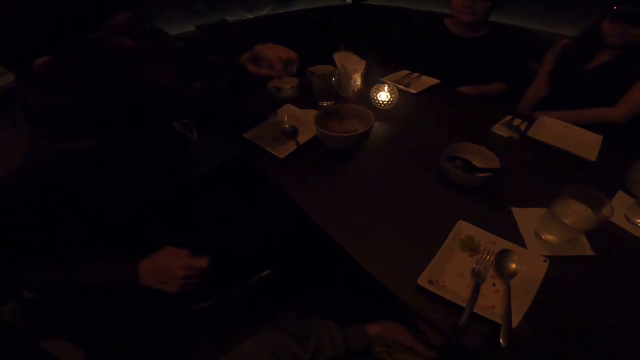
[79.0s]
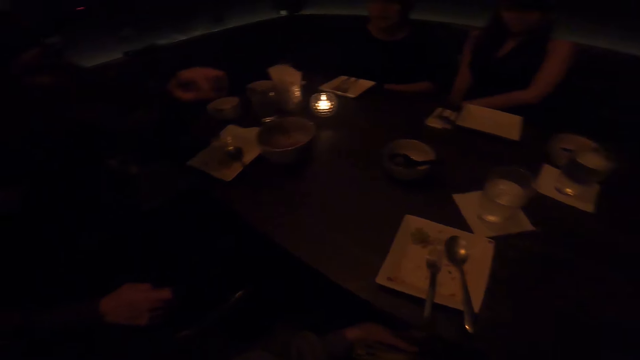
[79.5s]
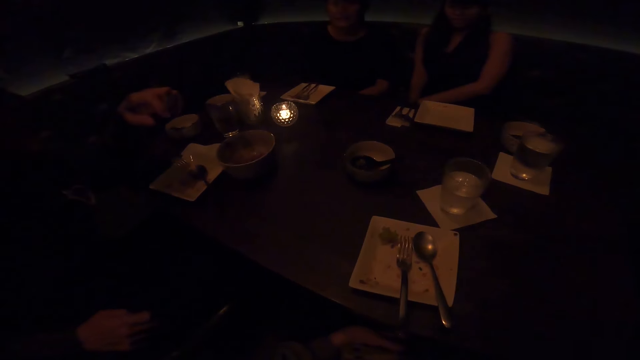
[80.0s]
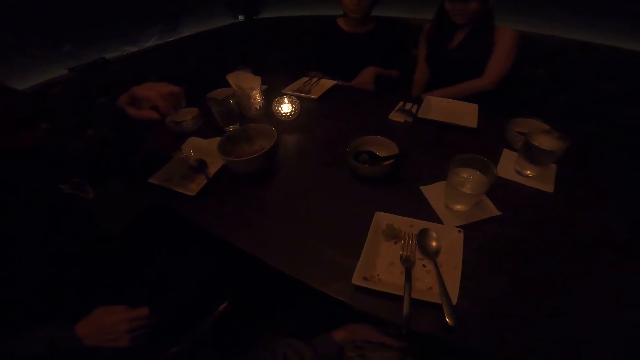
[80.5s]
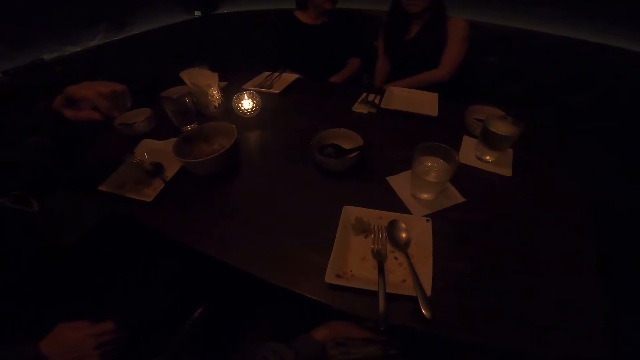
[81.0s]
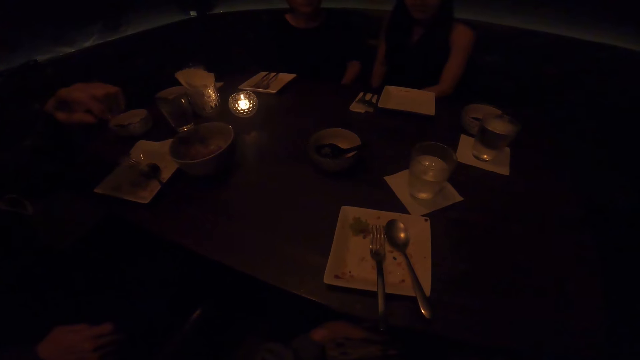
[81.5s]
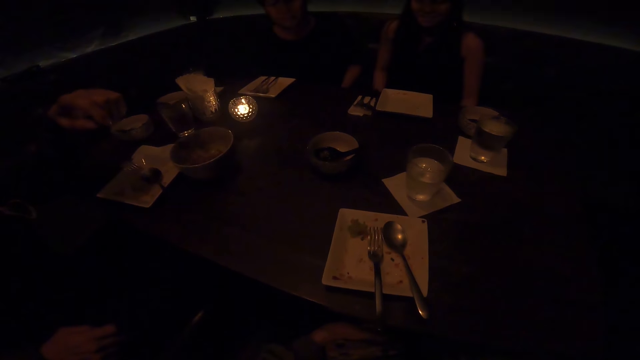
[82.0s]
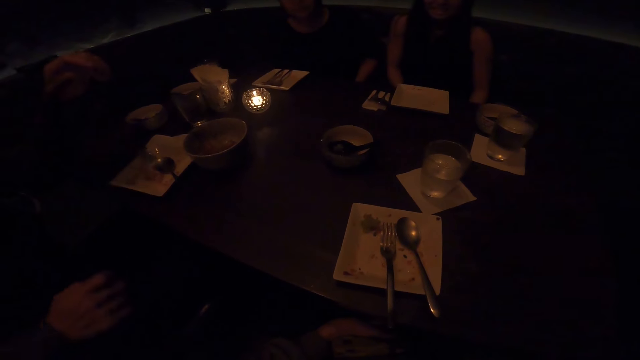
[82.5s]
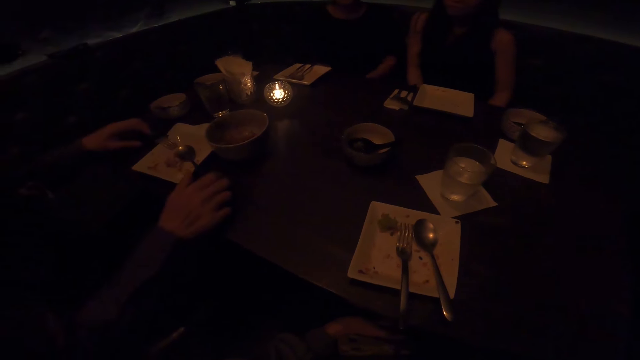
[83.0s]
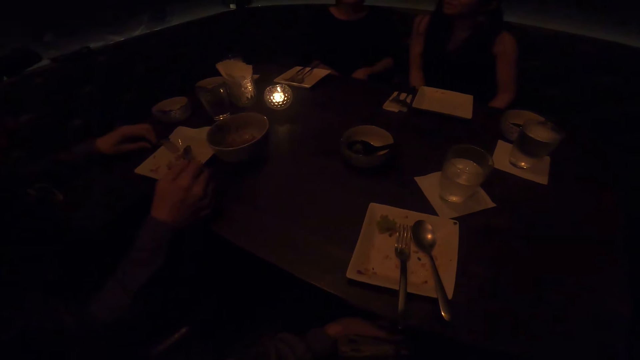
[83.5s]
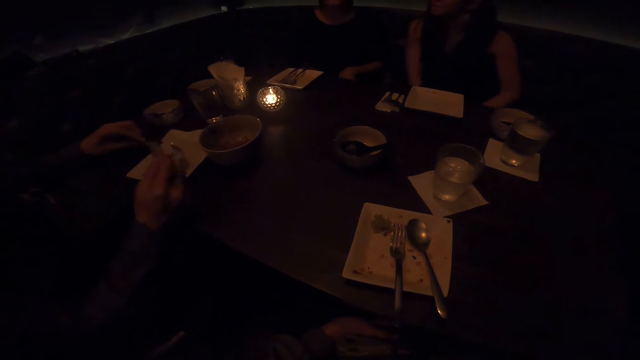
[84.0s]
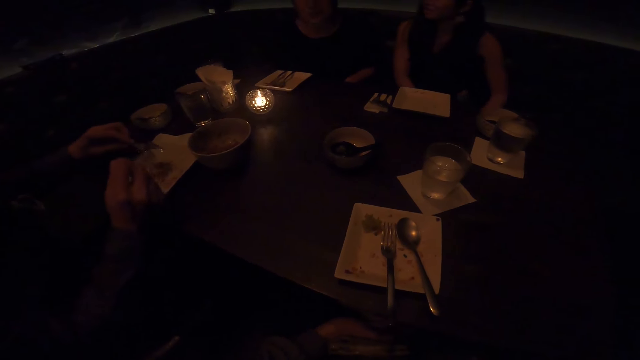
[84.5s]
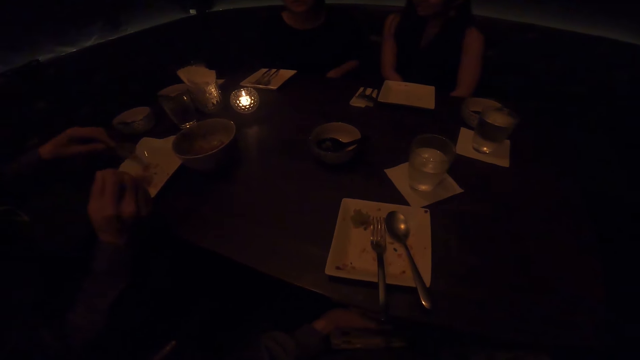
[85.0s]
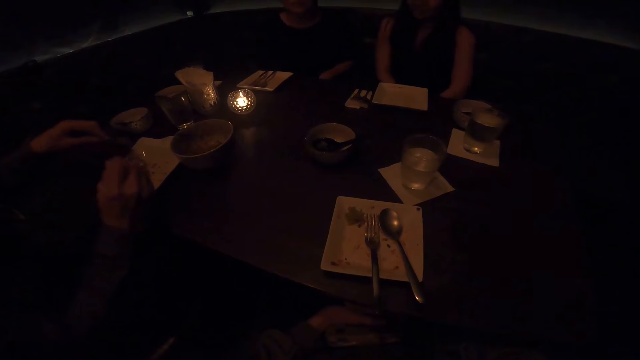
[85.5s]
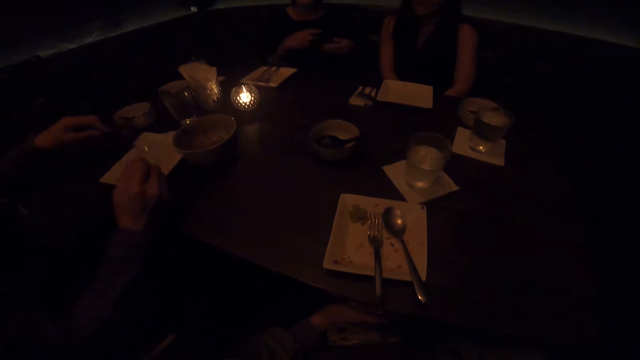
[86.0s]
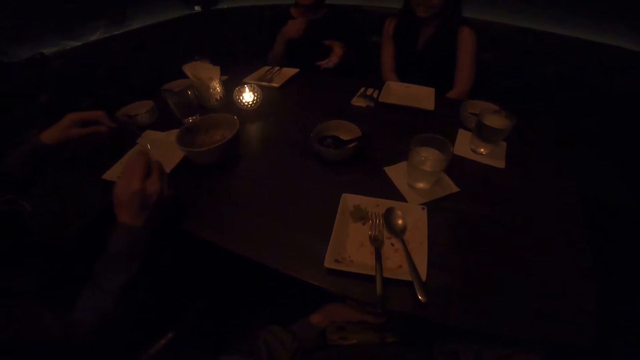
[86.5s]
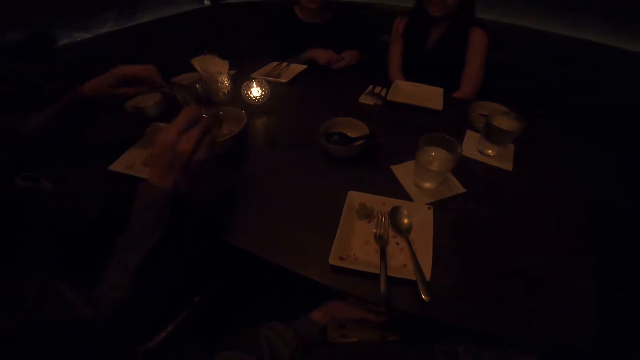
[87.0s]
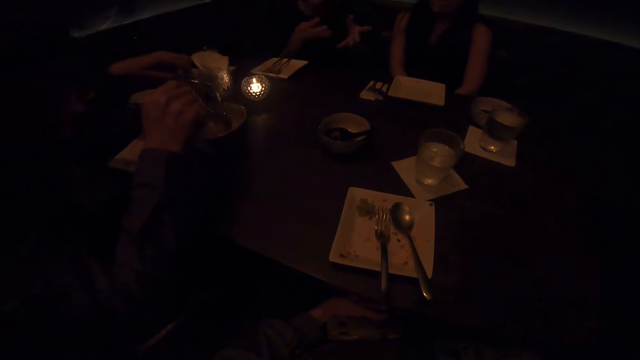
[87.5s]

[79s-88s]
A person adjusts hands under the table. Another person adjusts hands. A third person picks up the fork and the spoon and gathers meals in a plate using the spoon. The first person gestures with both hands.

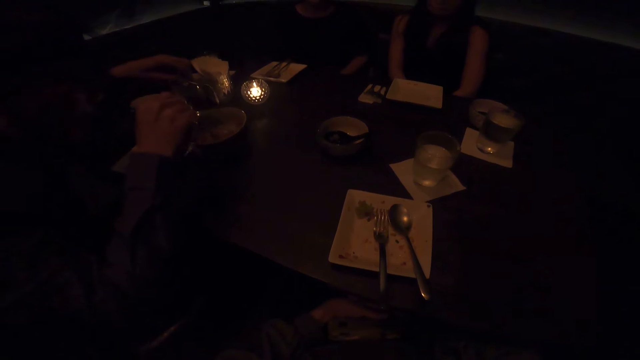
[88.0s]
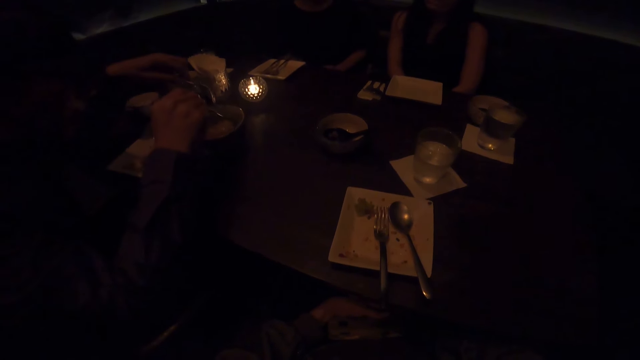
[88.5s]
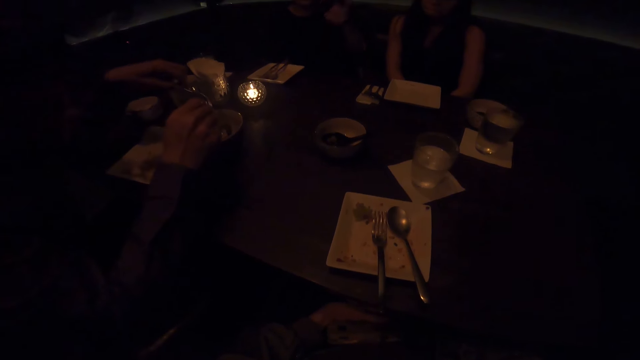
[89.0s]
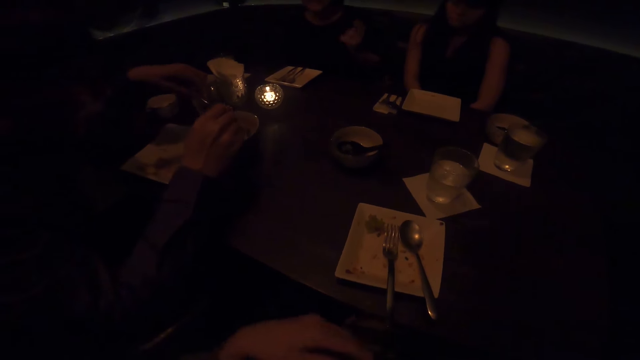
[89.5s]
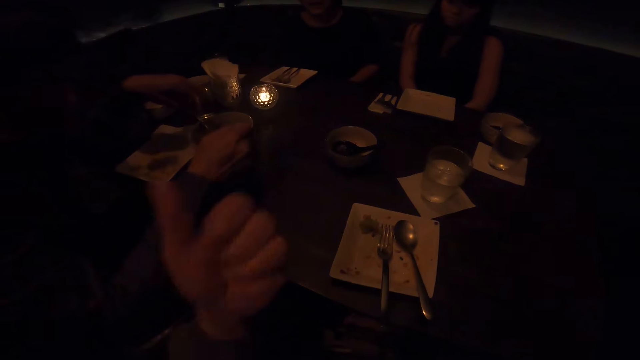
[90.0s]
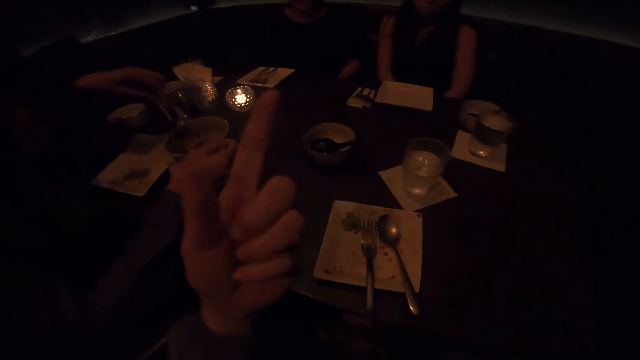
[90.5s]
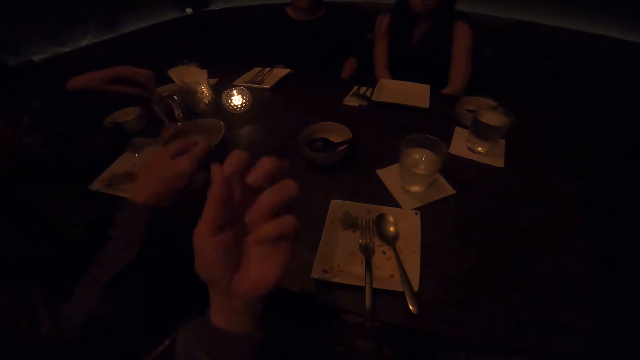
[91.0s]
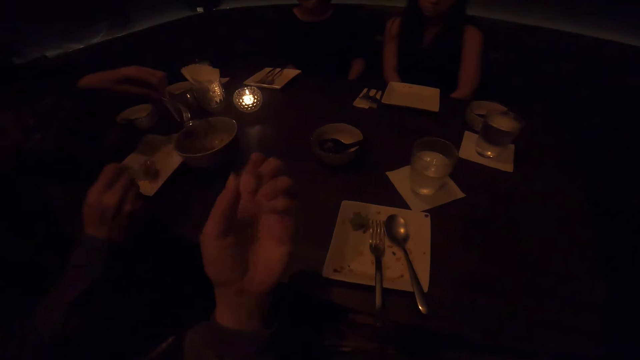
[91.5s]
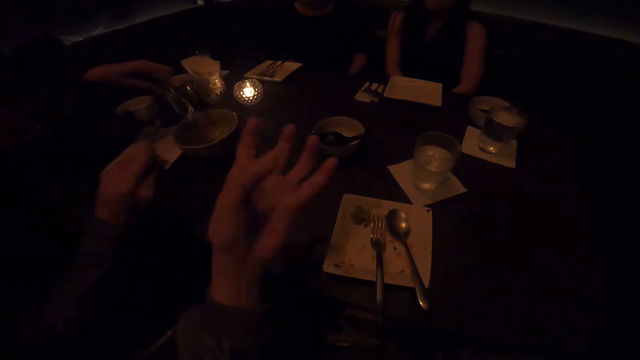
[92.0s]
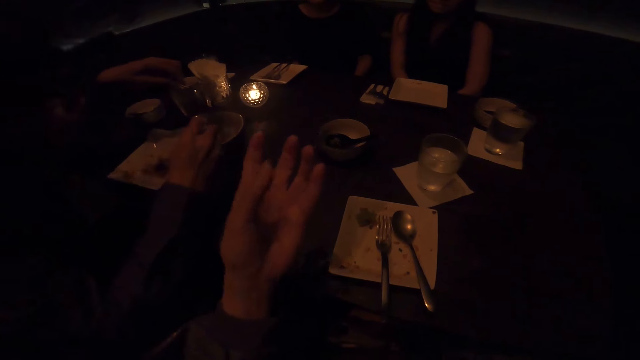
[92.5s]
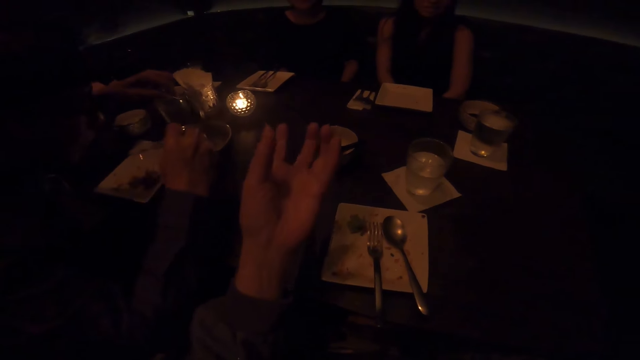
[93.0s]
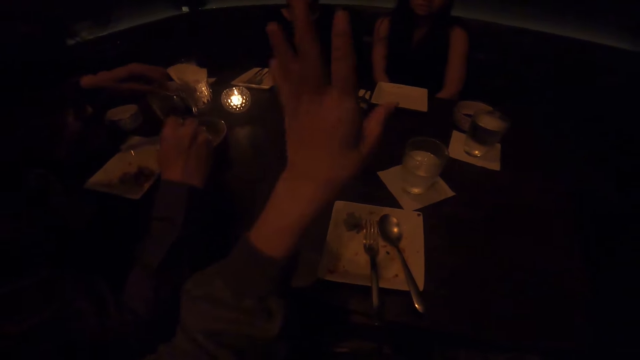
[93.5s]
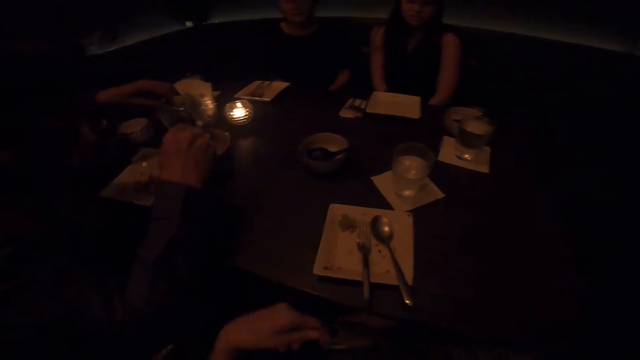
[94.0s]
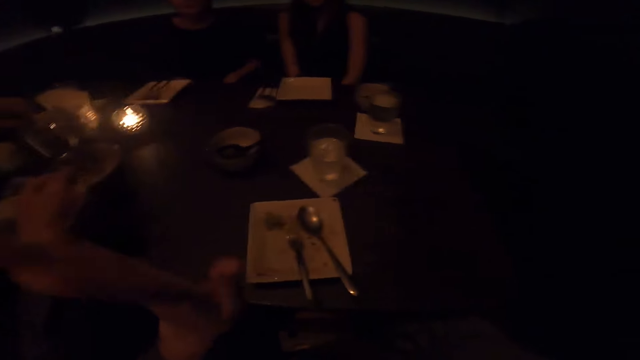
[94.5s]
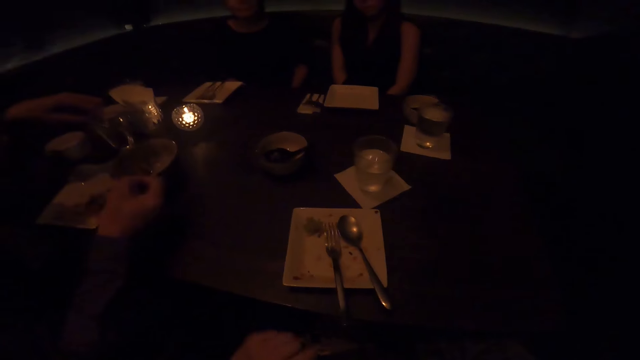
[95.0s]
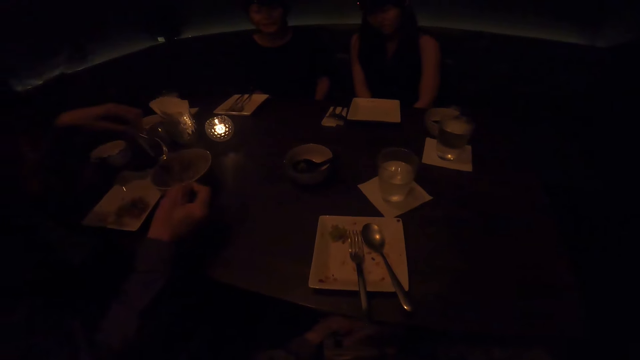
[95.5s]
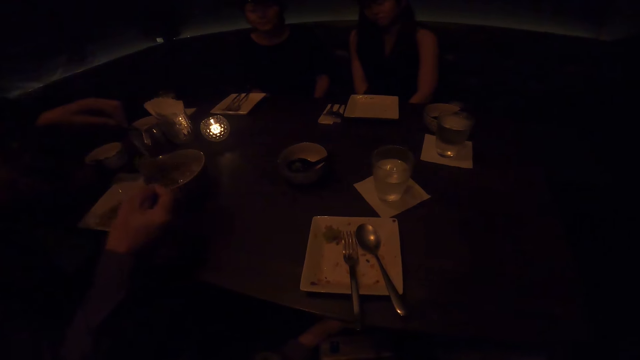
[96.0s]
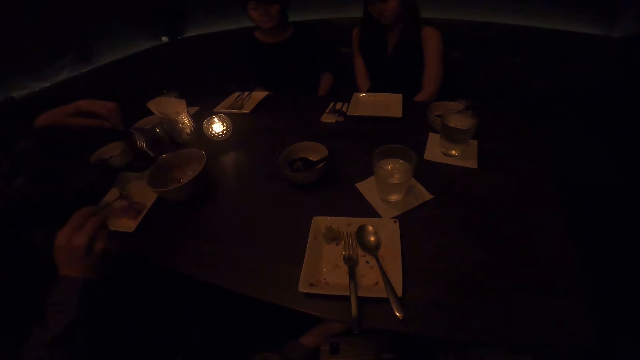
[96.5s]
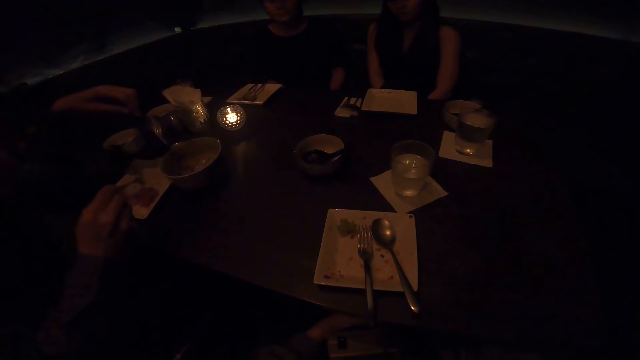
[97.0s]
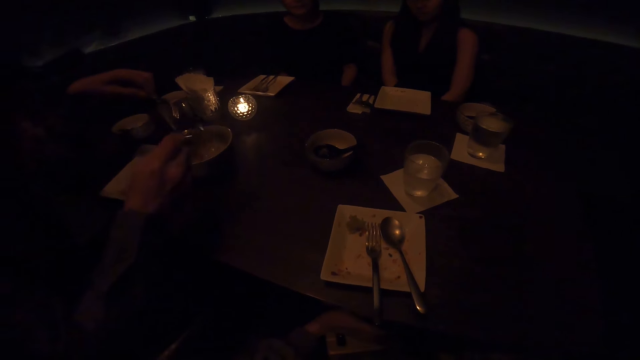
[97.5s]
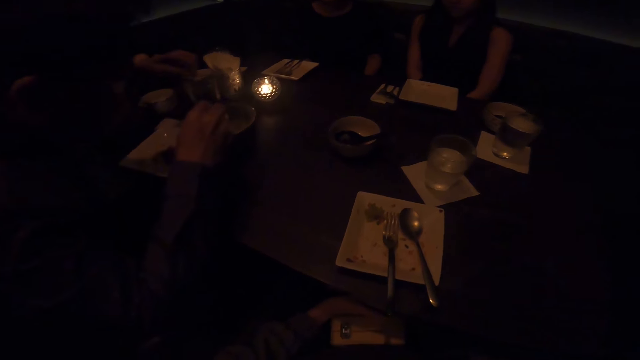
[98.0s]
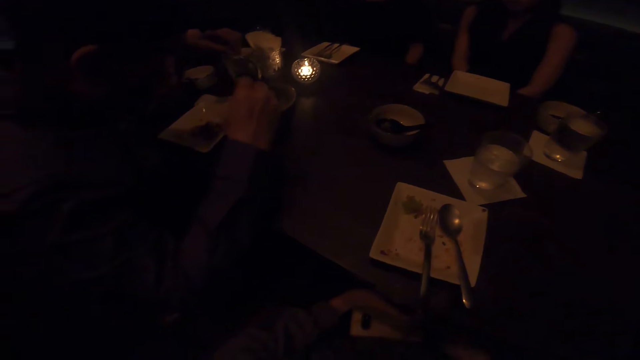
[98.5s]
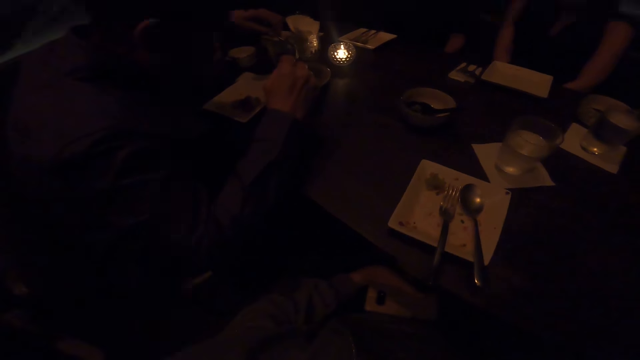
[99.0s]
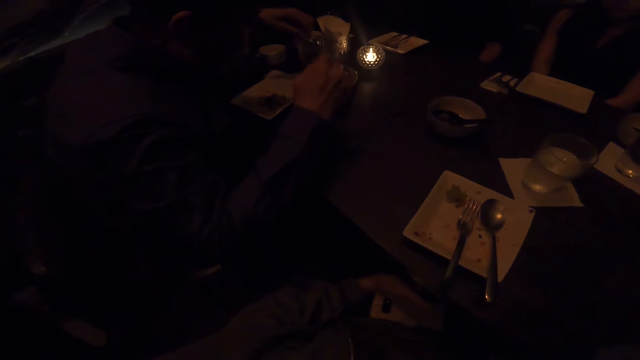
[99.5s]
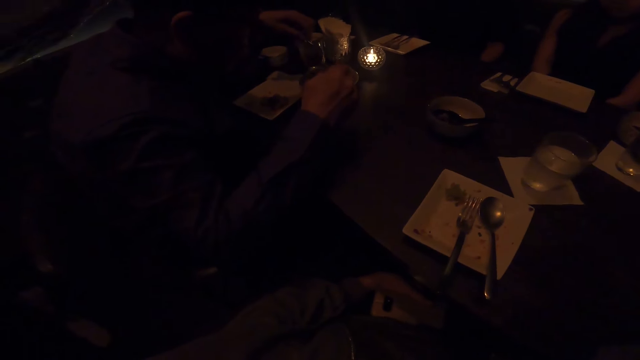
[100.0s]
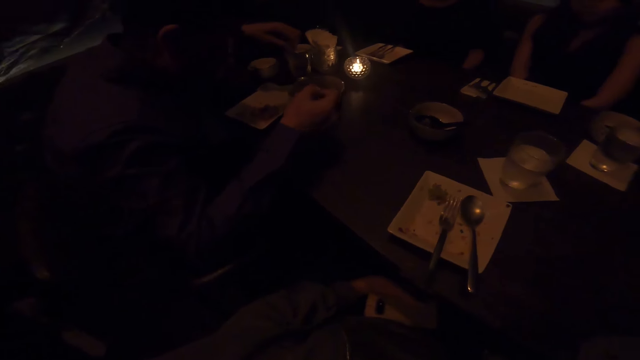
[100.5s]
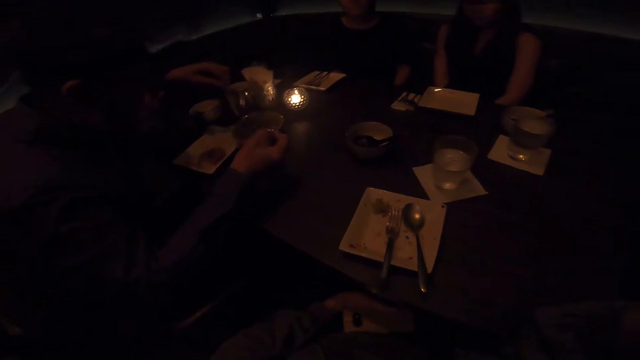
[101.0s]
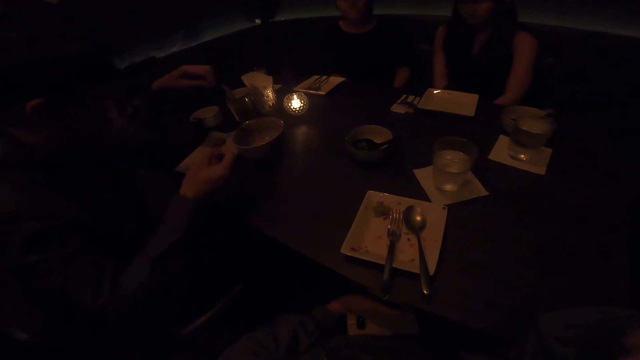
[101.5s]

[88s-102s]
A person gathers meals in a bowl using the spoon. Another person puts hands under the table and lifts the left hand. The camera wearer gestures with the left hand. The other person puts the left hand under the table. The first person scoops meals in the bowl using the spoon, pours meals in the plate using the spoon, gathers meals in the bowl using the spoon, and scoops meals in the bowl using the spoon. The camera wearer puts the left hand under the table. The first person pours meals in the plate using the spoon, gathers meals in the bowl using the spoon, and scoops meals in the bowl using the spoon.
